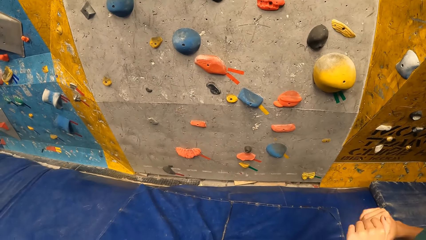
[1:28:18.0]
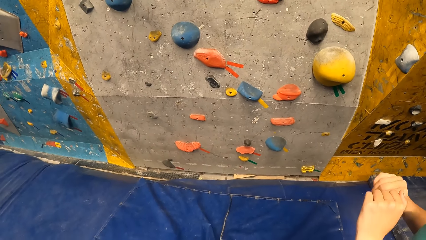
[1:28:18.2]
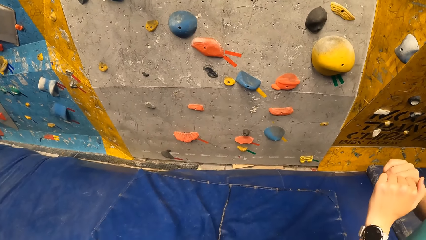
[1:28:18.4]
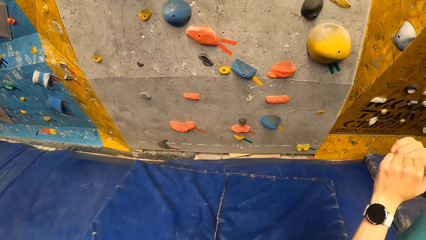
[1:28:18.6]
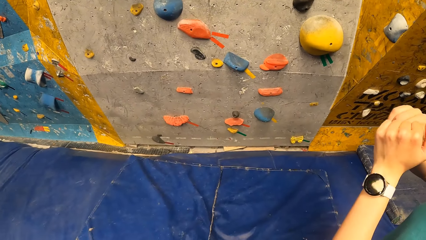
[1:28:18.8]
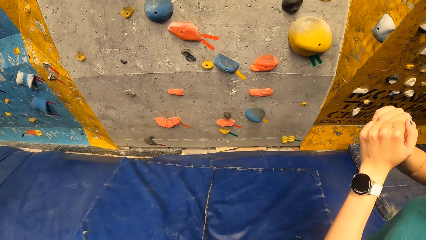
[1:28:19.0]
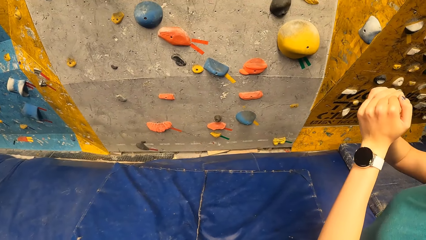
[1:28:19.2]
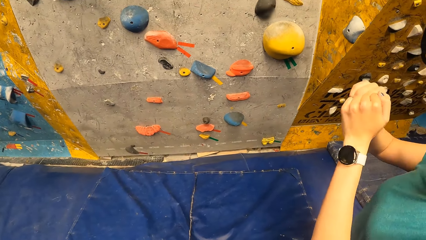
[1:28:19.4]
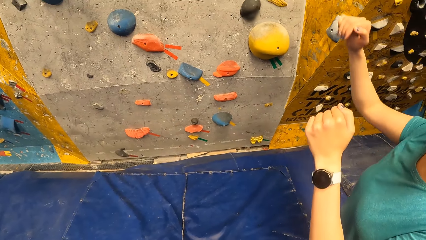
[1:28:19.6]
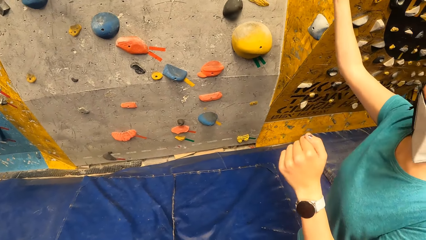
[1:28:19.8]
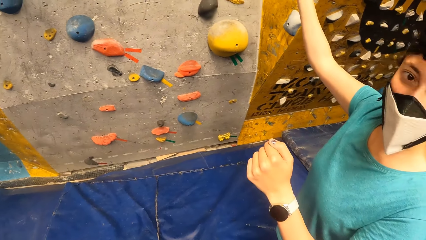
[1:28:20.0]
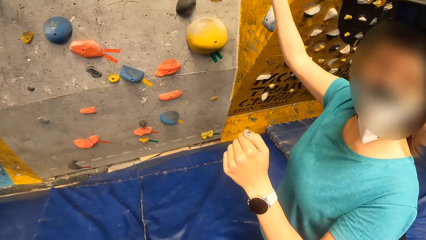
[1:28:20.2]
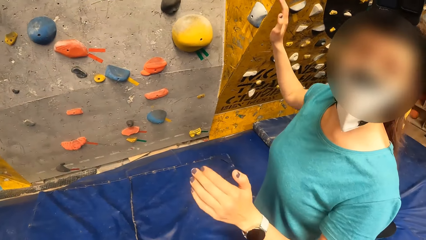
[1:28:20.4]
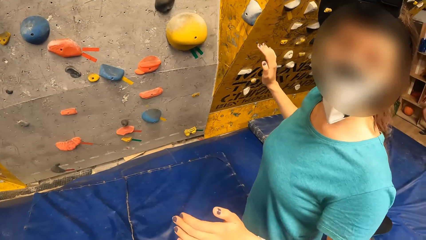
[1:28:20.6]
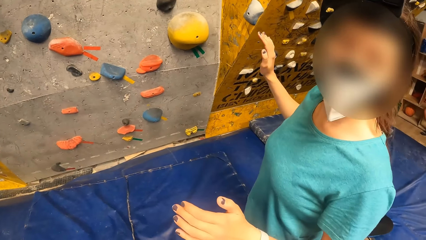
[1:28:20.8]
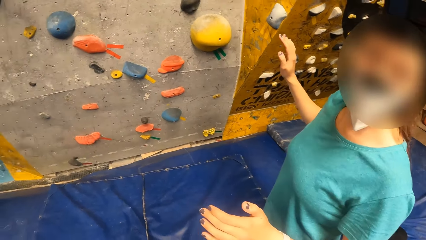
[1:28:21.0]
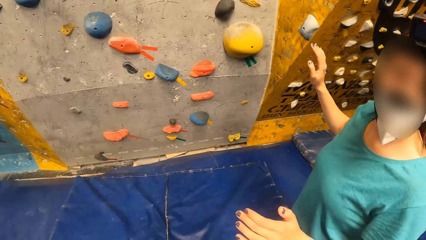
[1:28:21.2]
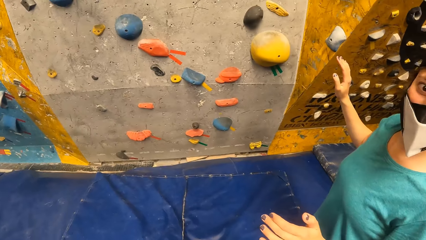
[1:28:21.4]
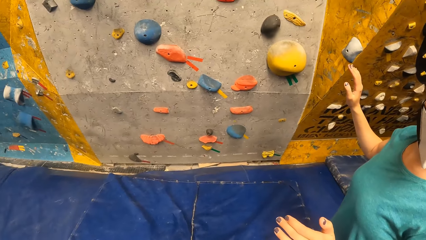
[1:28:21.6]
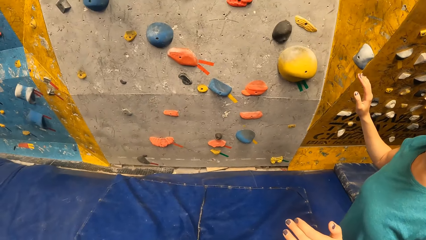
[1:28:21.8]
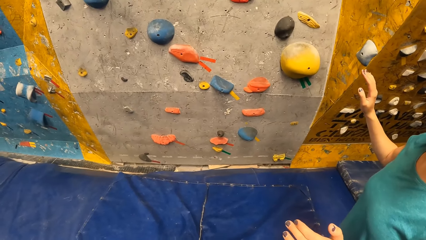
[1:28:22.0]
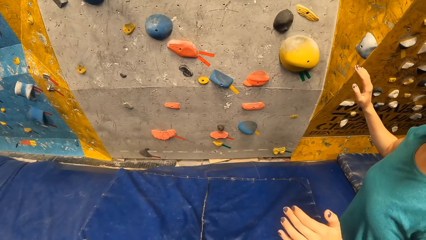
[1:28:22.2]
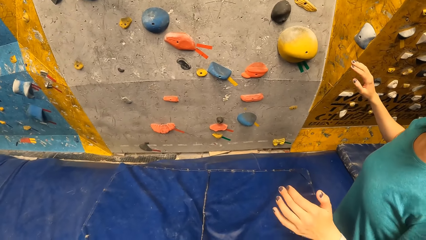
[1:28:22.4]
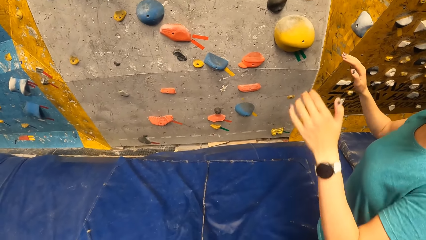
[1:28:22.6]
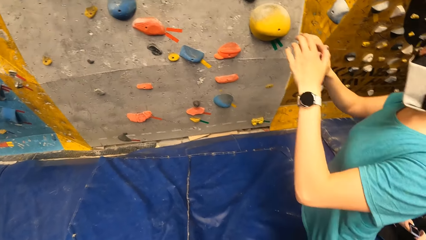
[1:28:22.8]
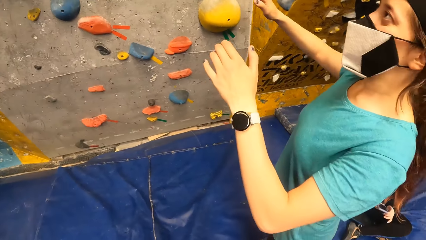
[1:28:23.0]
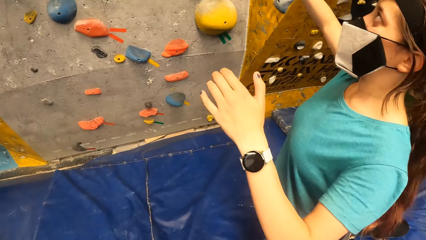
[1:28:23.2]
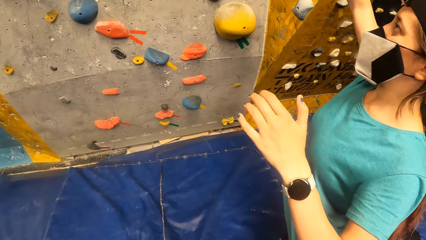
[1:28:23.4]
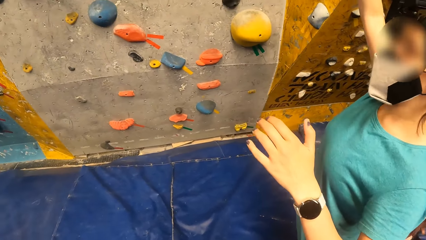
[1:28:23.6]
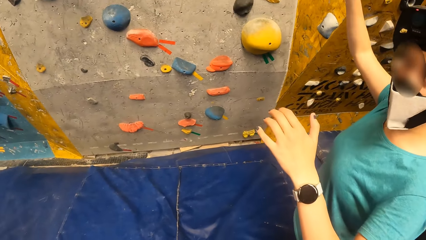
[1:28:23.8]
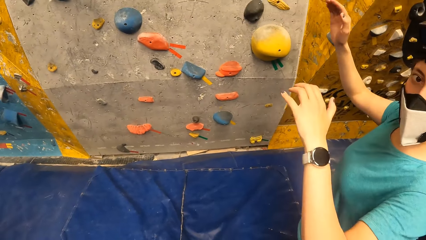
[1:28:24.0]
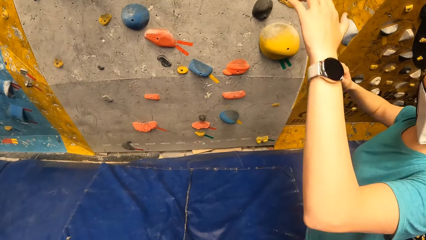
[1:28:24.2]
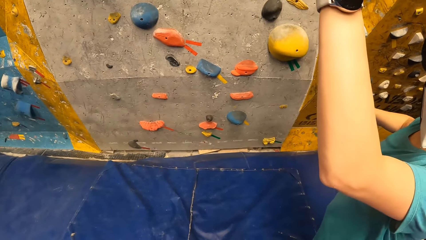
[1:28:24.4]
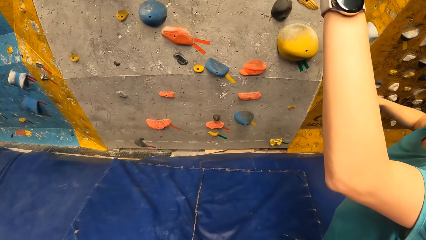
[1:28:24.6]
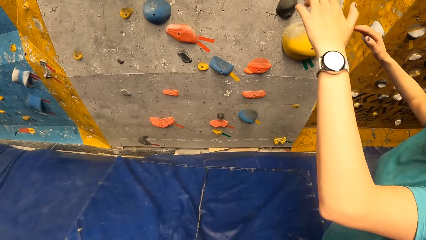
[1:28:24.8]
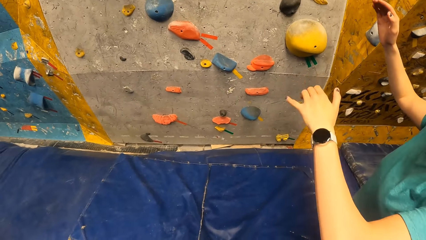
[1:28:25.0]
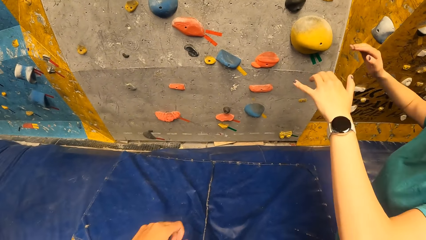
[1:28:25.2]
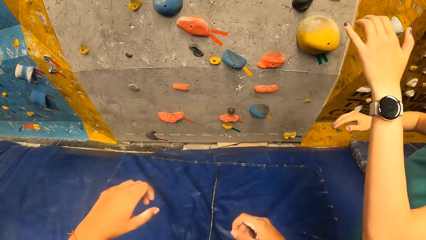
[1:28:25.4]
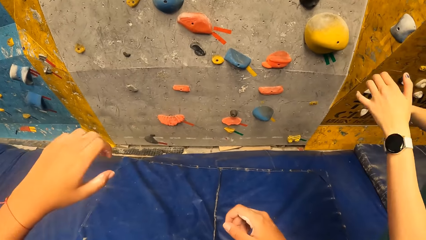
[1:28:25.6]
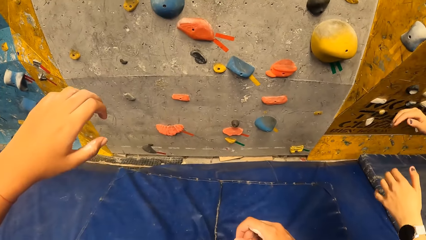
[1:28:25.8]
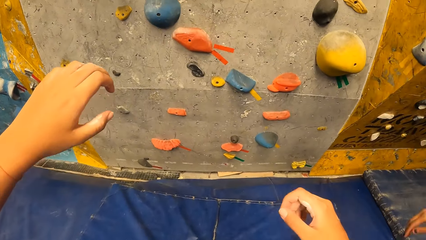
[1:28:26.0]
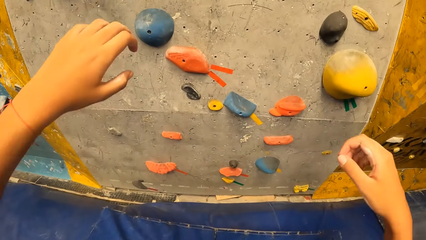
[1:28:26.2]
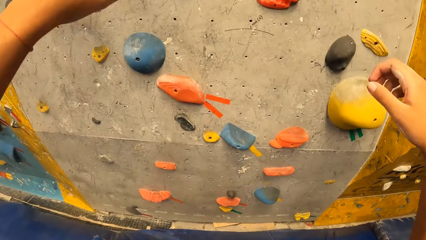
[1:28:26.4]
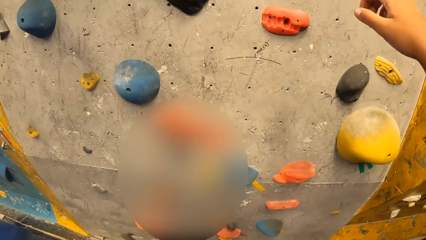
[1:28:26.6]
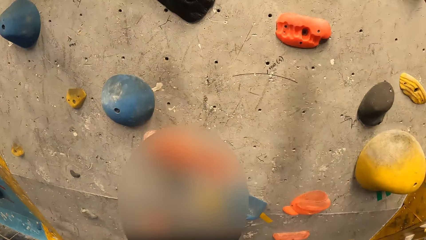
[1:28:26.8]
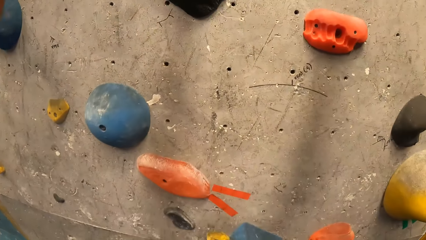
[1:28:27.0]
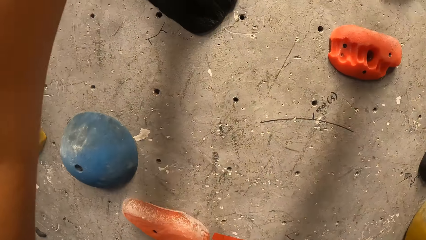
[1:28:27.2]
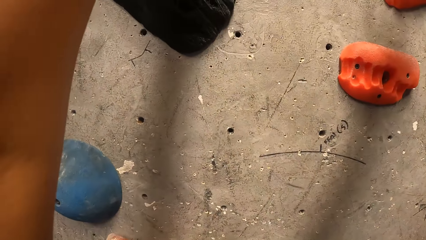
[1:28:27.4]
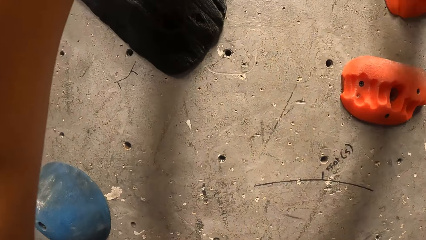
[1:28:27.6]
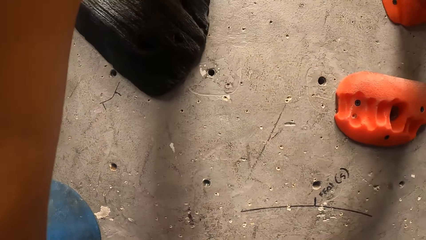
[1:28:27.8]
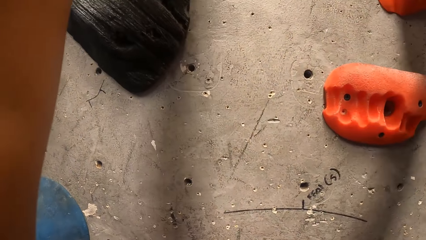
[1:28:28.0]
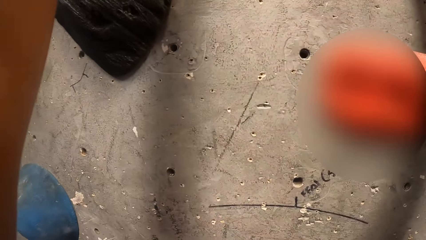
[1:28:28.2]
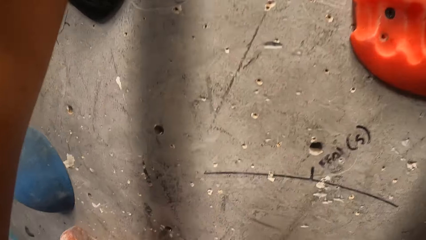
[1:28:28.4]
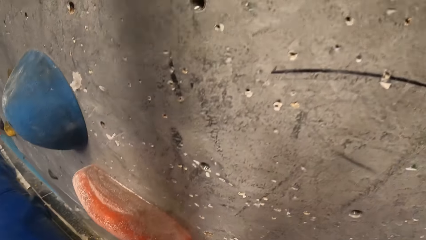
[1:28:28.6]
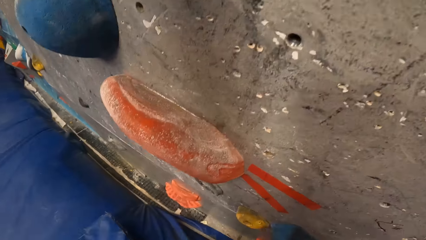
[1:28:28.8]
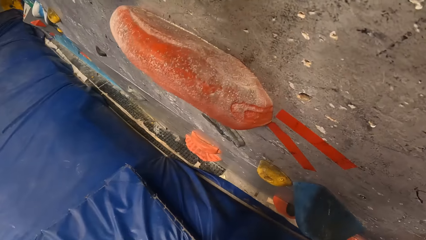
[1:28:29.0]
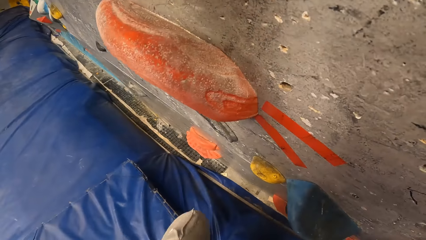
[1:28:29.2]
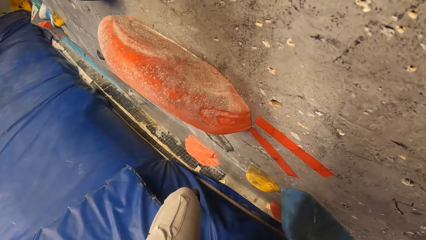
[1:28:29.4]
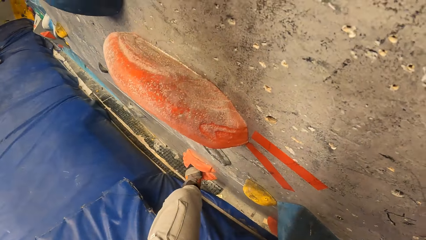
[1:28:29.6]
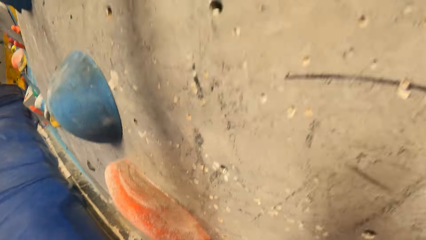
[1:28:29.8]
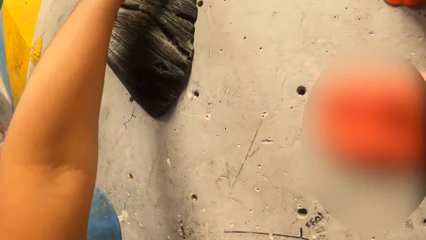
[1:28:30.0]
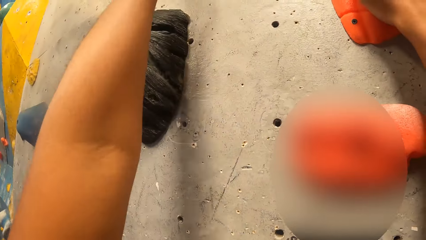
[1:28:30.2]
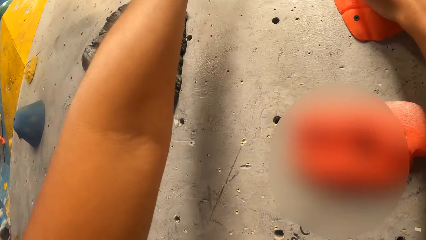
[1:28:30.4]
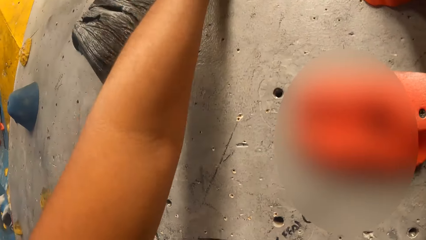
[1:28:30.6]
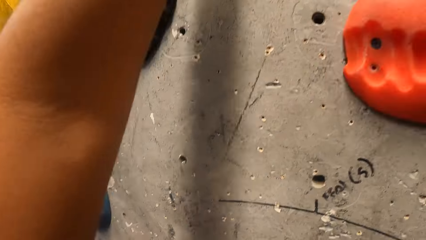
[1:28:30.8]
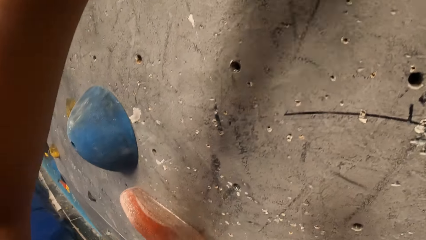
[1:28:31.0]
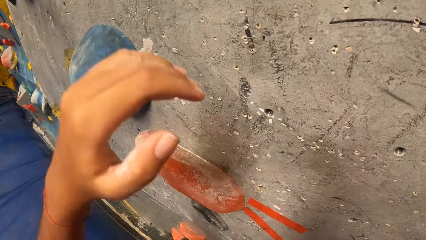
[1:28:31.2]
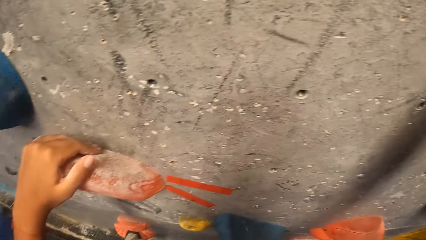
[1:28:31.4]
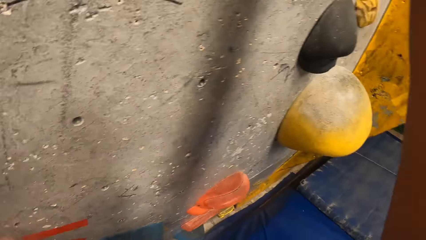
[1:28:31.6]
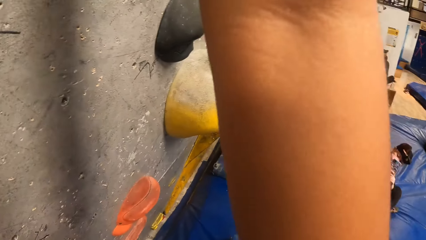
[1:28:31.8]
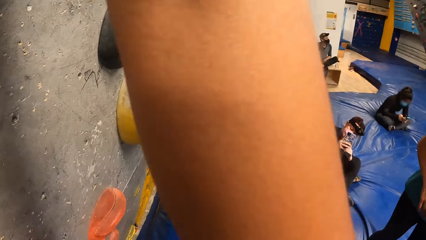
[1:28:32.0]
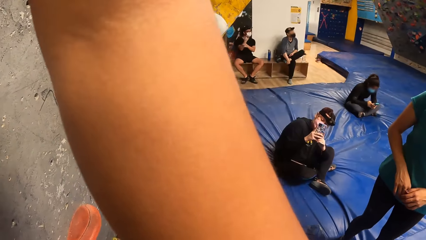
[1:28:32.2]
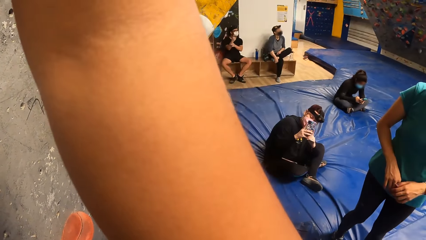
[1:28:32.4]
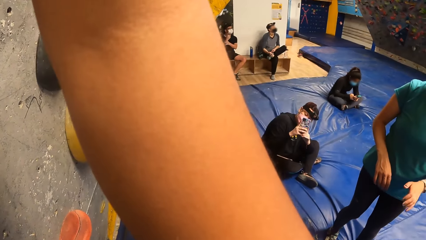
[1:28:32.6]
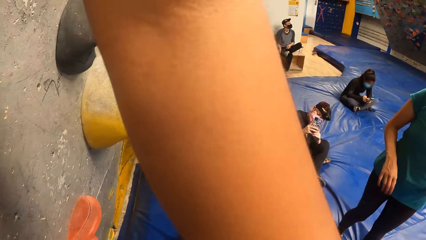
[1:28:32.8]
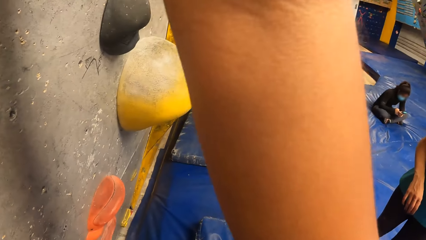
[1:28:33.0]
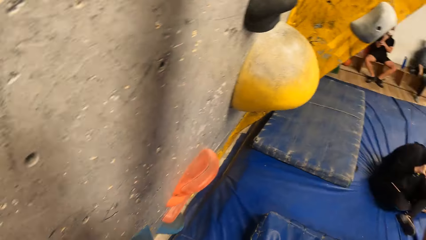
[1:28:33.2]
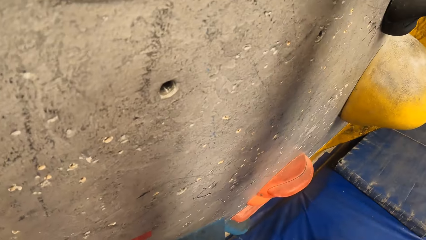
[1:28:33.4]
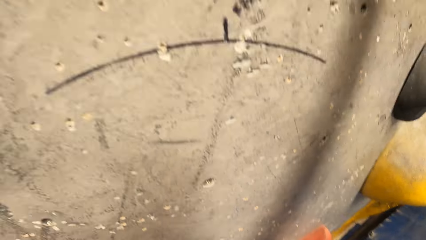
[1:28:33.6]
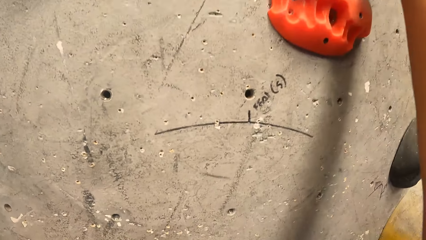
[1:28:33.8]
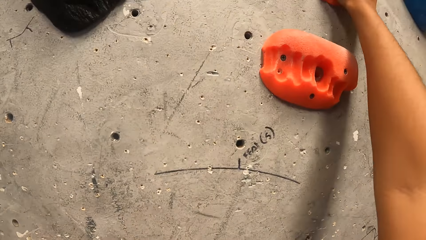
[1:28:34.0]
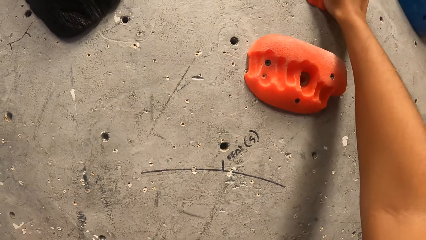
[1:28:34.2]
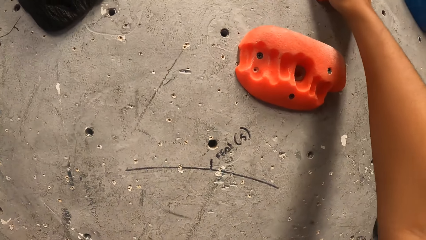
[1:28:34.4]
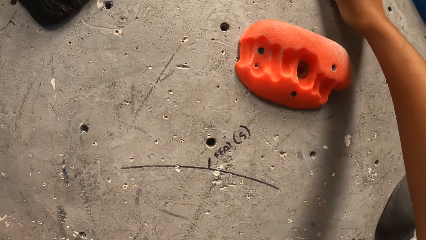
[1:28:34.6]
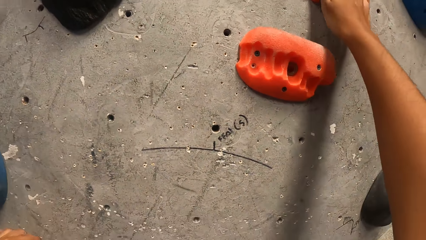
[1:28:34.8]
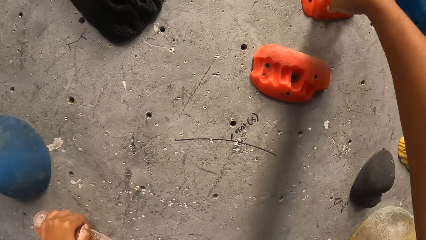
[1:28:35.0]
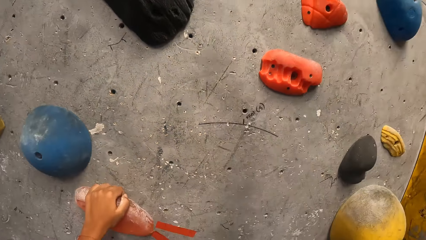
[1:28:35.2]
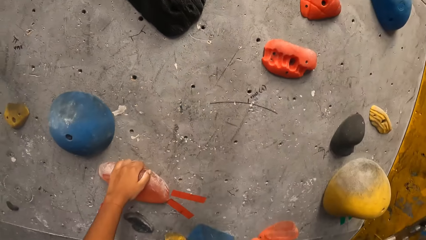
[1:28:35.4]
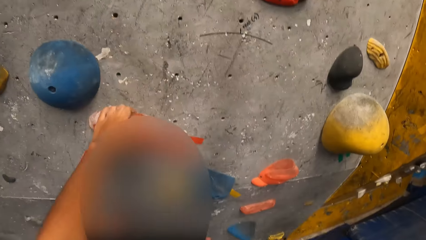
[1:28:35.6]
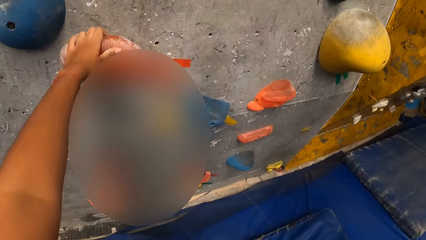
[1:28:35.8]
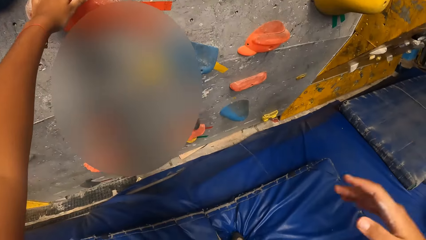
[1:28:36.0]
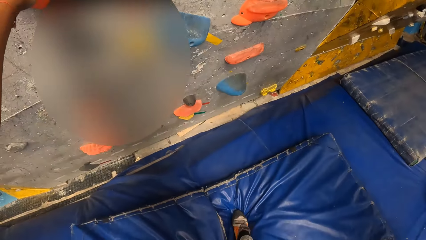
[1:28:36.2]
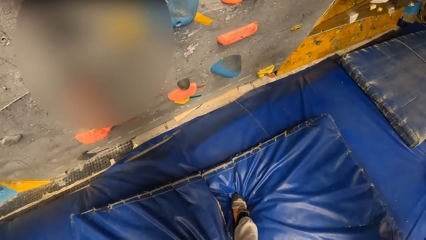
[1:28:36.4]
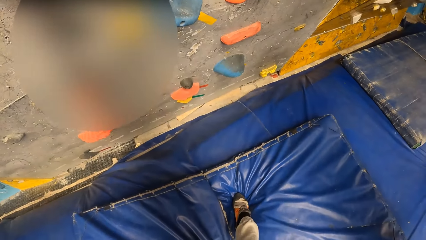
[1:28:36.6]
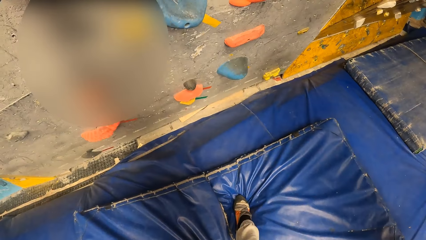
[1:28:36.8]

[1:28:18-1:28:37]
The woman grips both her hands. The woman loosens the grip on her hands. The camera wearer looks at the woman. The woman illustrates with both of her hands to the camera wearer. The camera wearer converses with the woman. She moves her hands forward. She moves towards the wall. She places her hands on the wall. She holds the wall climbing handles. She removes her right hand from the wall.
